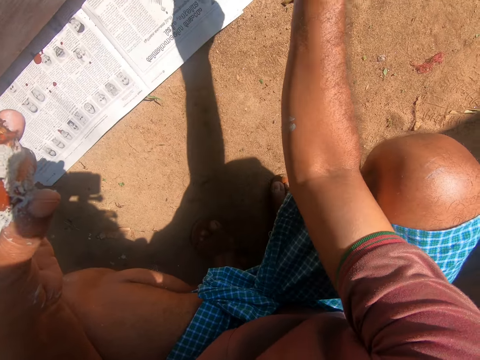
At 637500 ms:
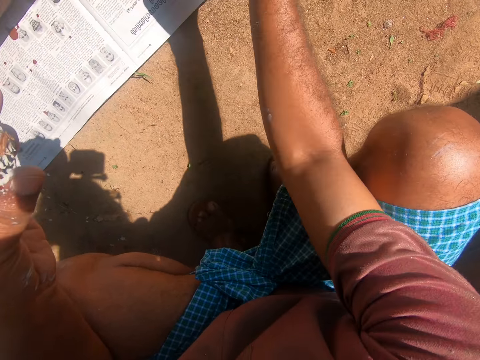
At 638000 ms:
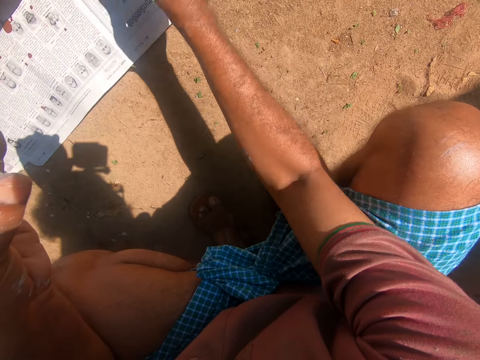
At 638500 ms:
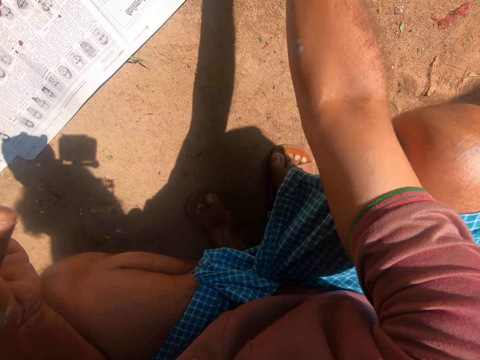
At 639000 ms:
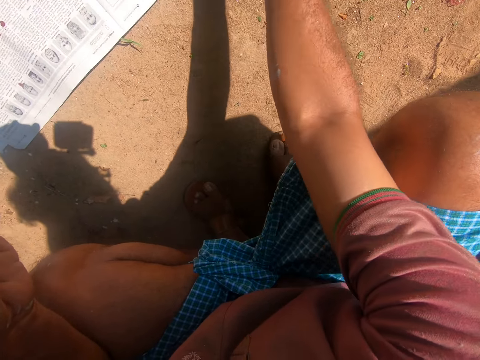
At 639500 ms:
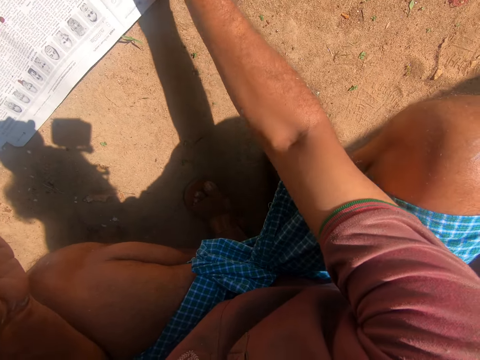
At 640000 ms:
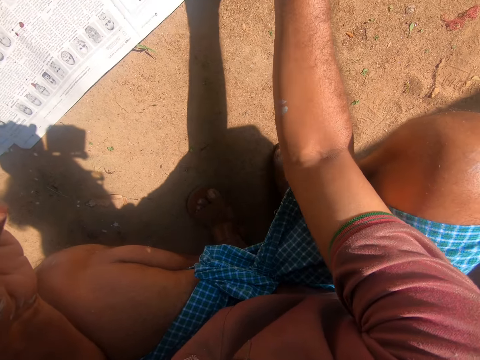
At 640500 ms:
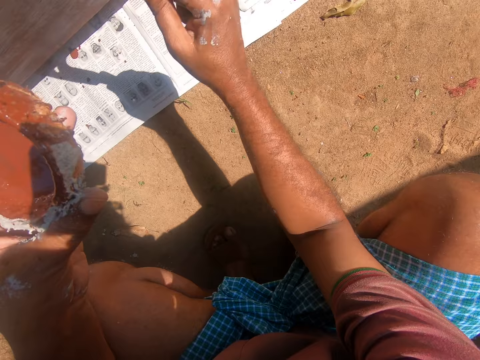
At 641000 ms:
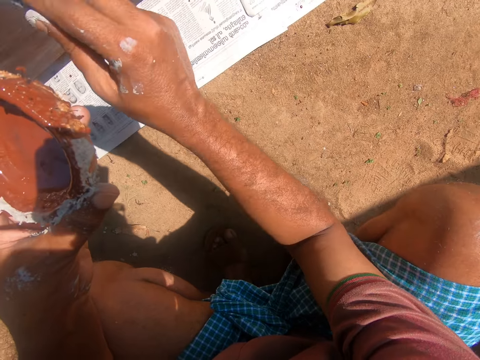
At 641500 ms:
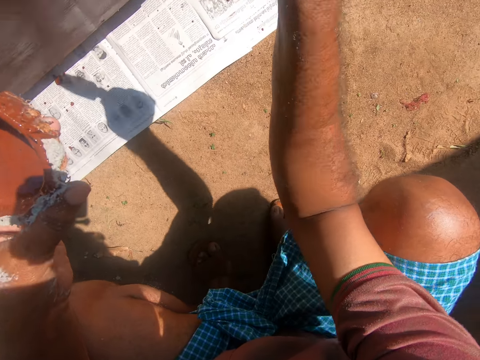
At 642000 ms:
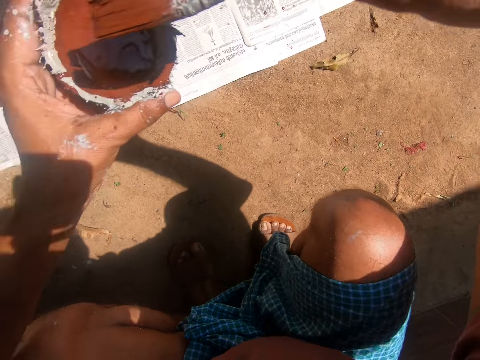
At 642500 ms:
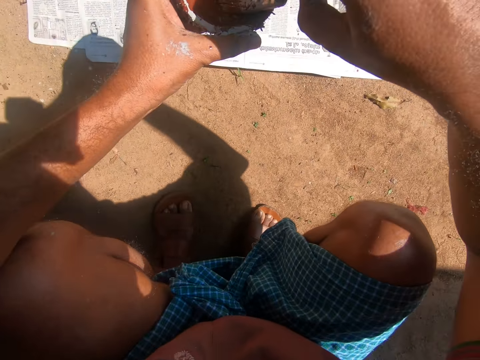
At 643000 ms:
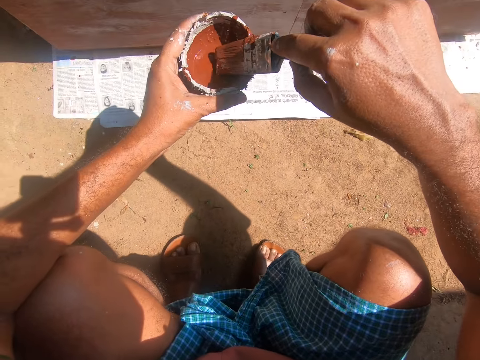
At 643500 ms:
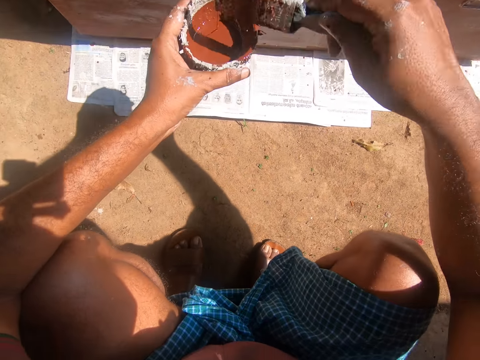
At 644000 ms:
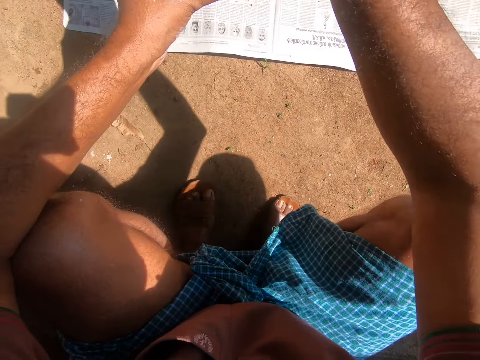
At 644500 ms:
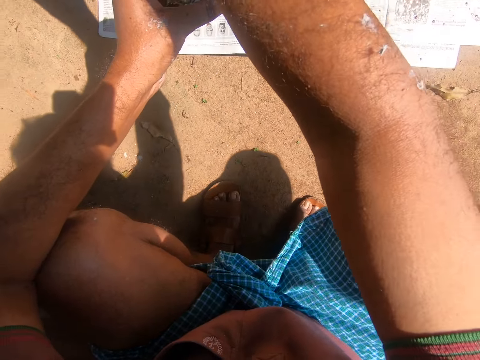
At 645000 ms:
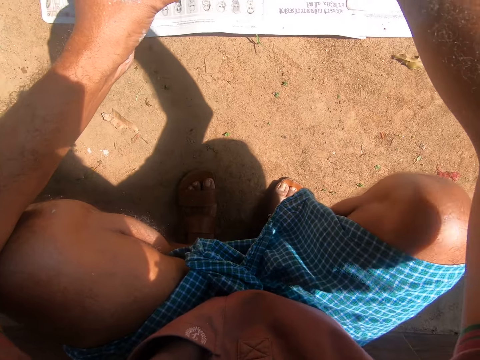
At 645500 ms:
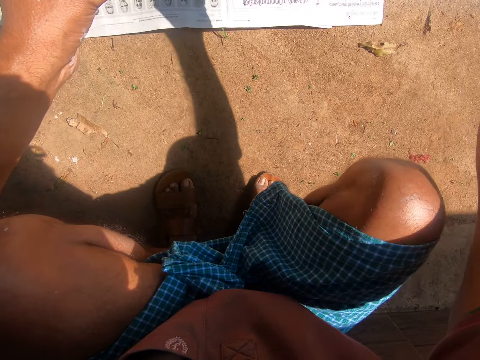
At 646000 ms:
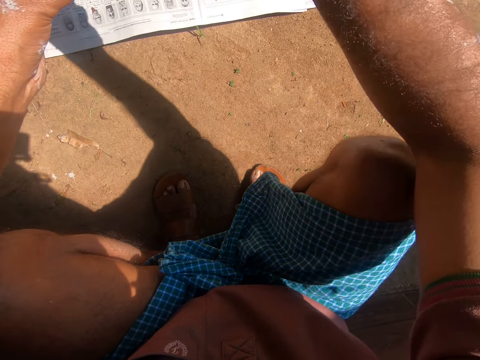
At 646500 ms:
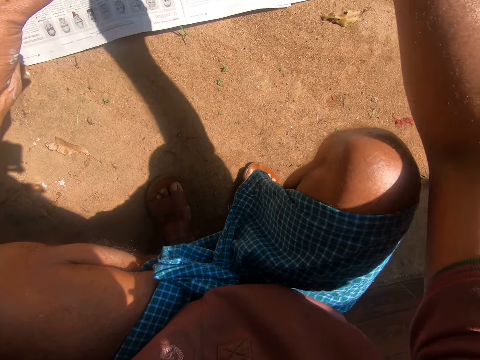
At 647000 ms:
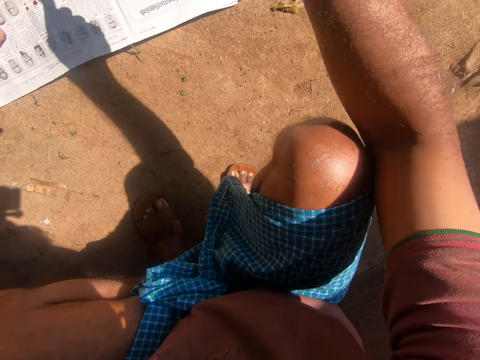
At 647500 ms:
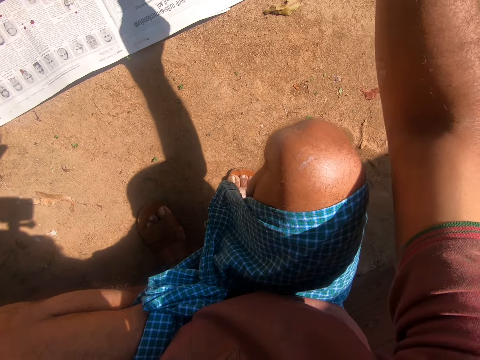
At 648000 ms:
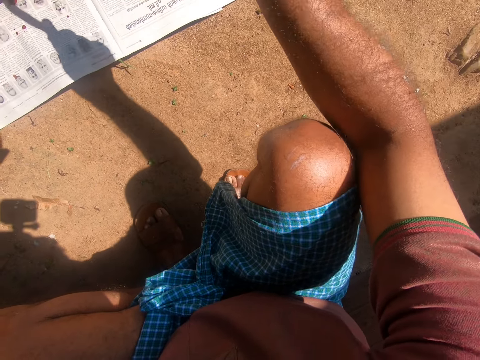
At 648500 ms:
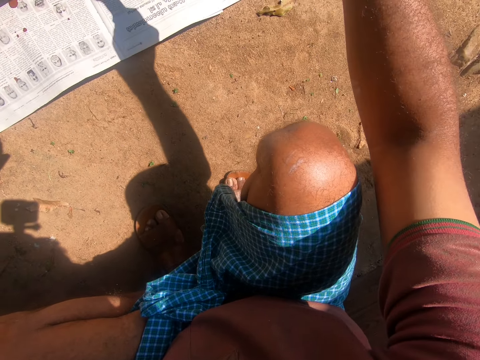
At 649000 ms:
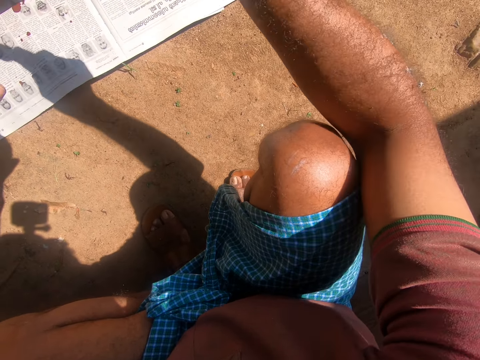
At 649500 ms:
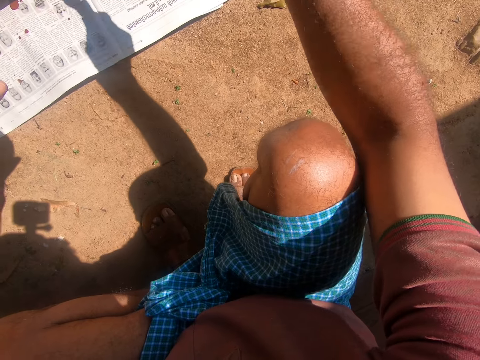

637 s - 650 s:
The camera wearer dips the paint brush into the container of paint. They paint the cupboard with the paint brush.

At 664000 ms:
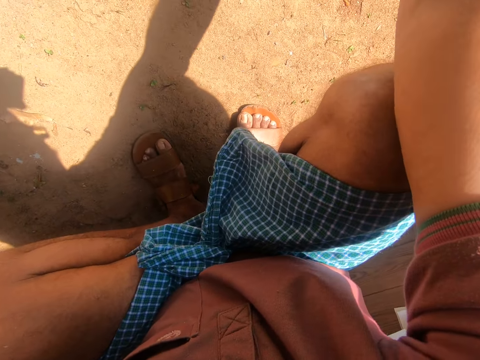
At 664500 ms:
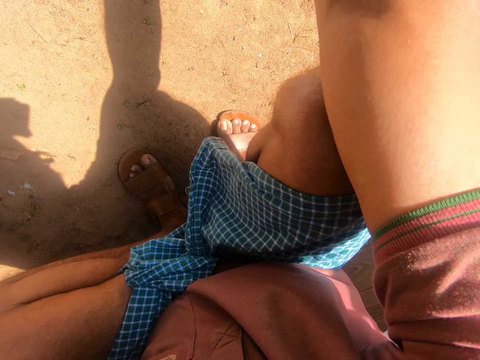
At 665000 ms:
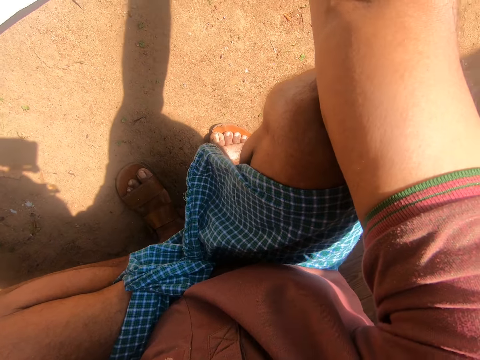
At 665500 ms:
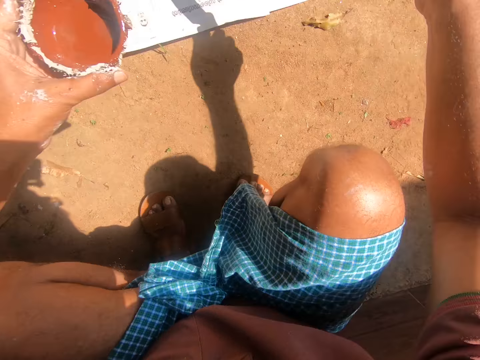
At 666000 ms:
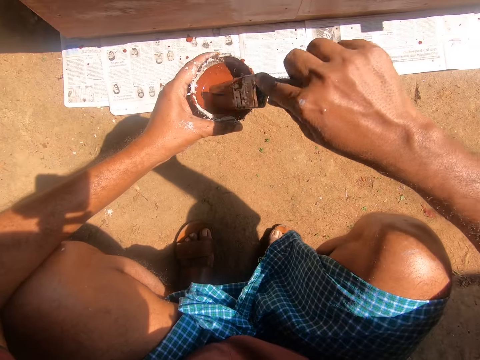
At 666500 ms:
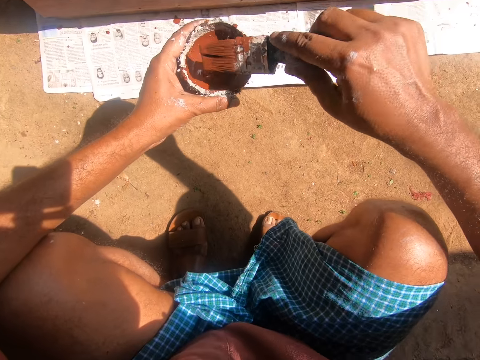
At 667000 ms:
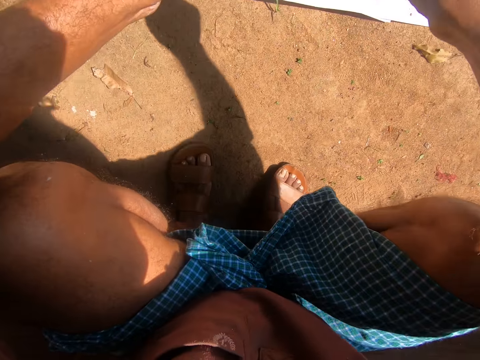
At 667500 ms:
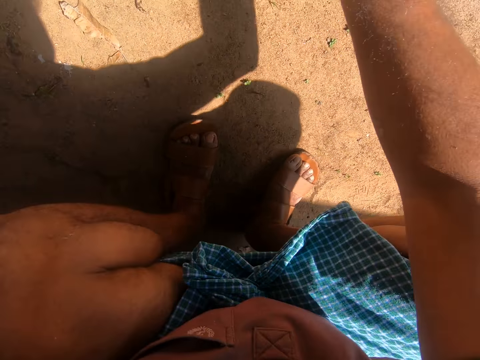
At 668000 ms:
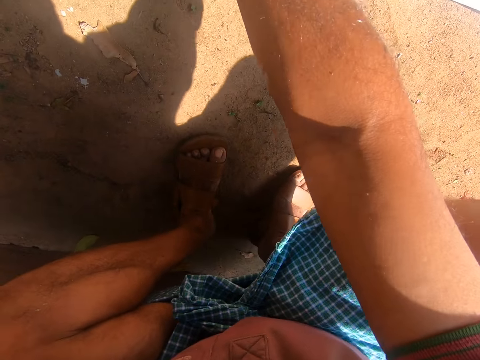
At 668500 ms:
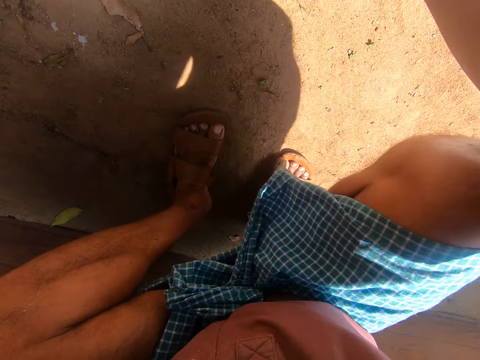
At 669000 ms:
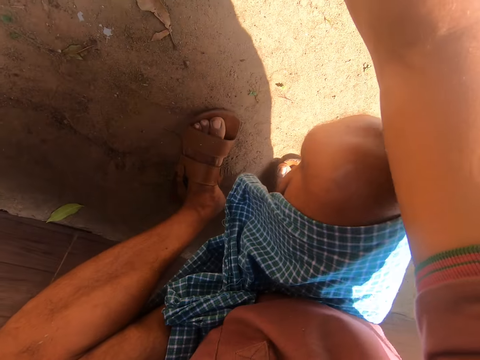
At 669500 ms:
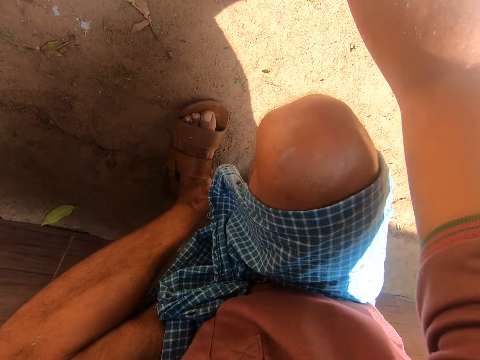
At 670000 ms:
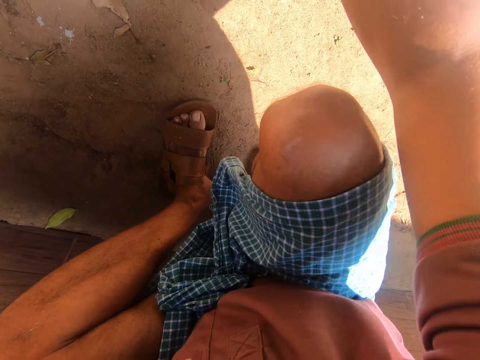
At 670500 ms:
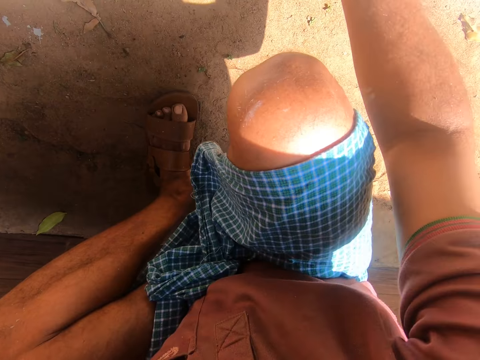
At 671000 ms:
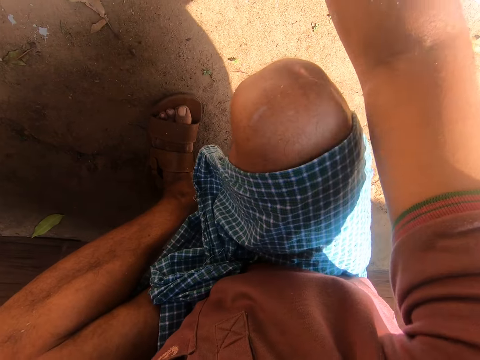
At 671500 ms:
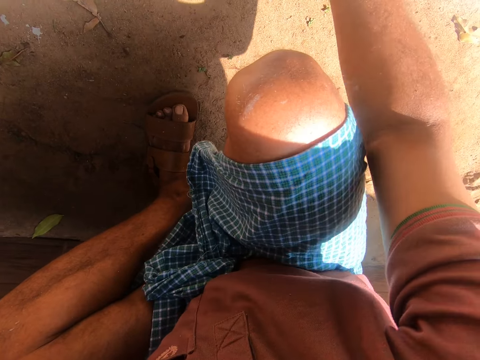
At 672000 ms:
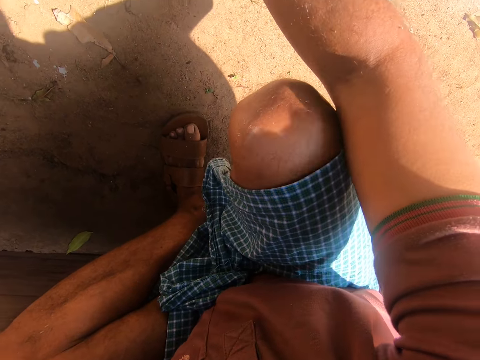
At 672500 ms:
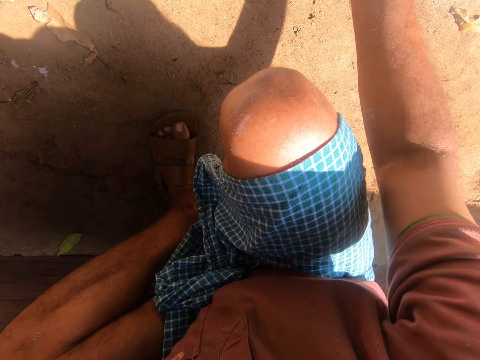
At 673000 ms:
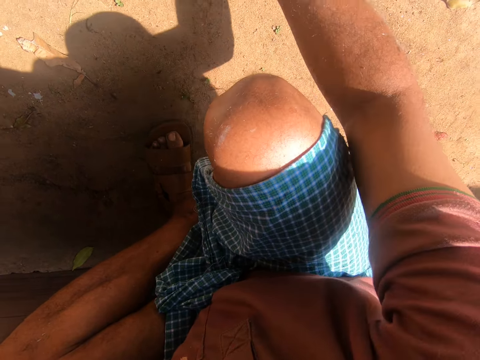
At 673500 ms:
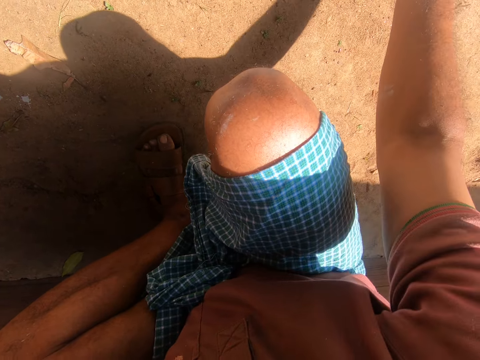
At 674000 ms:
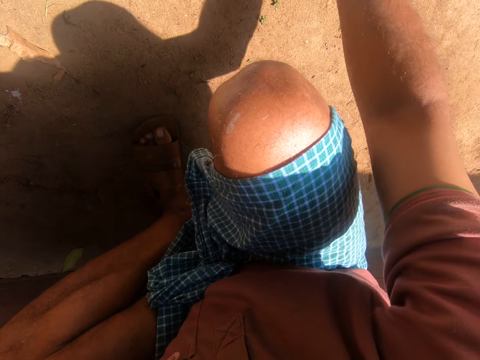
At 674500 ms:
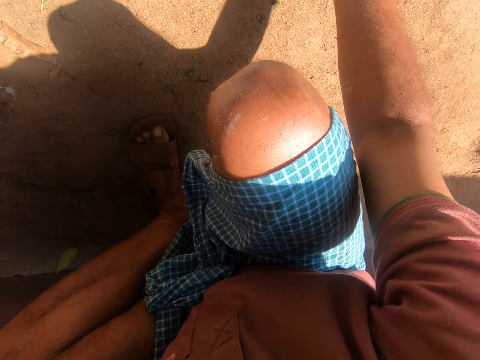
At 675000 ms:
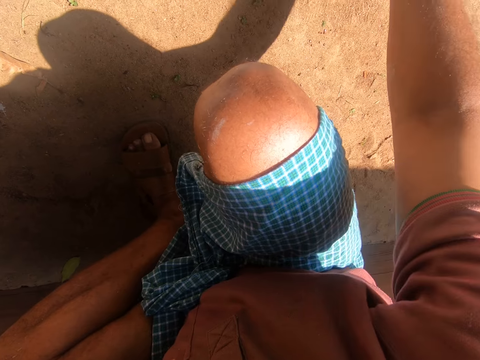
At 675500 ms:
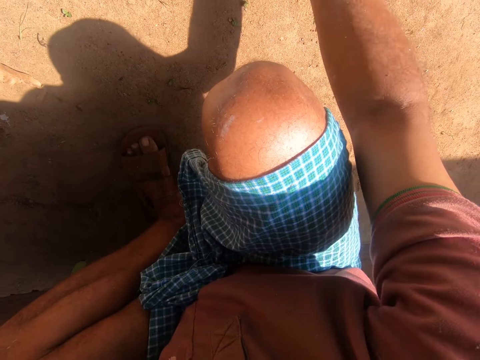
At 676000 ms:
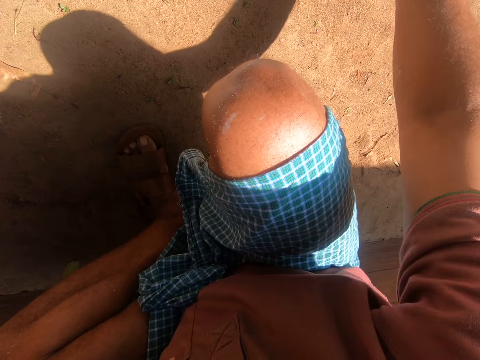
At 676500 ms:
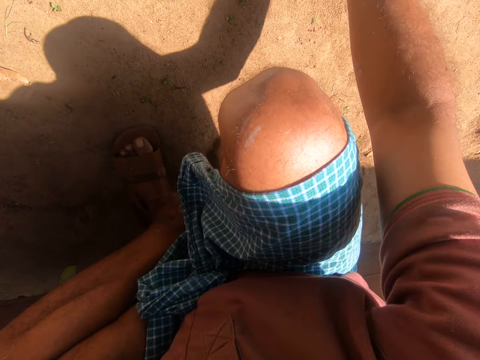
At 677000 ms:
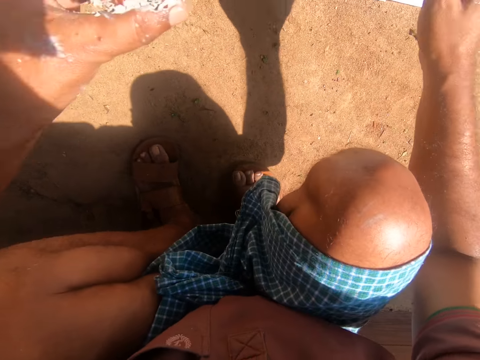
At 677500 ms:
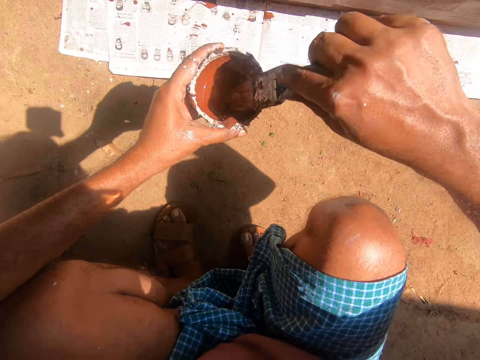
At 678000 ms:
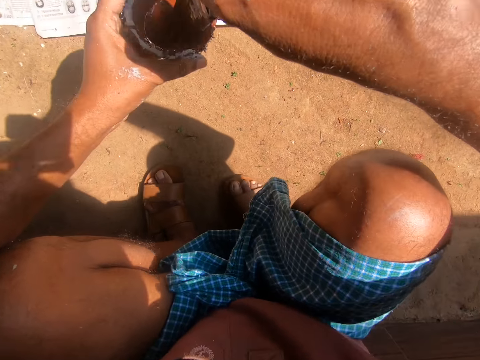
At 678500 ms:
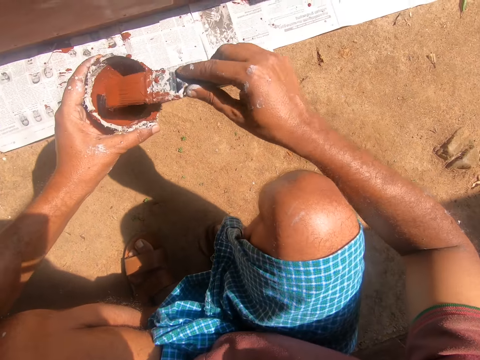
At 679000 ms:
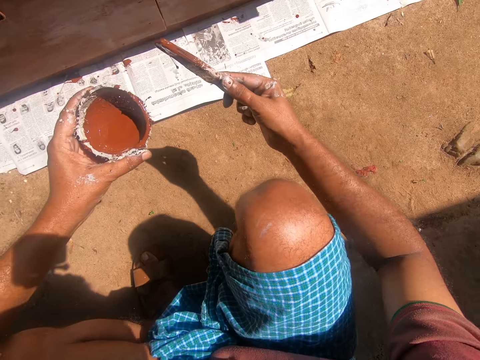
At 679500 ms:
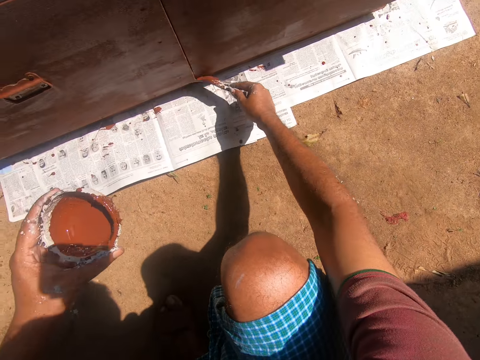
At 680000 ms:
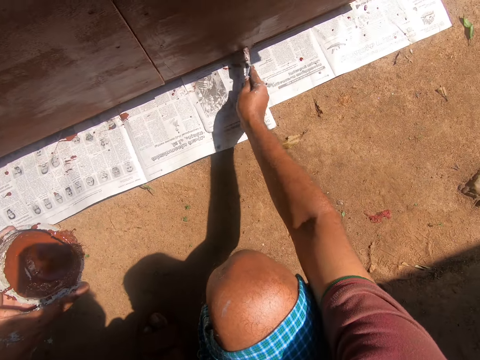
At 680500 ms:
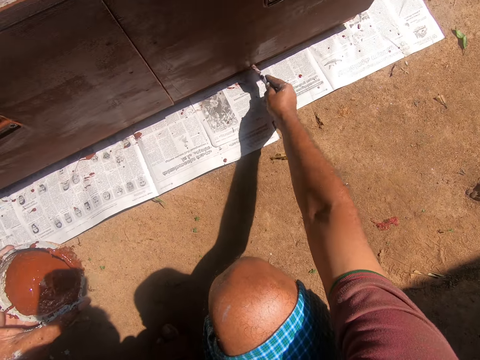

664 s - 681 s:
The camera wearer dips the paint brush into the container of paint. They paint the cupboard with the paint brush. They dip the paint brush into the container of paint. They paint the cupboard with the paint brush.
